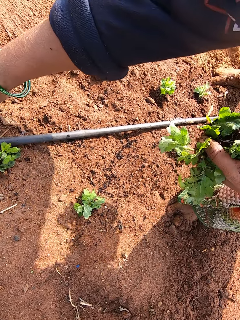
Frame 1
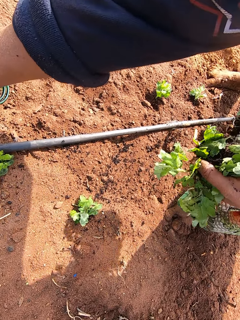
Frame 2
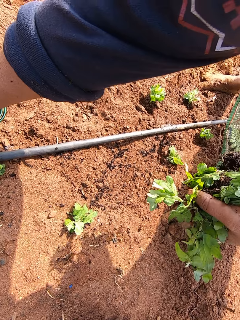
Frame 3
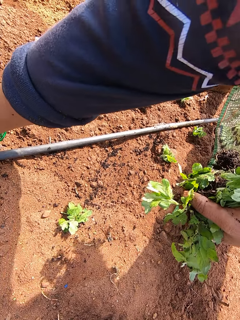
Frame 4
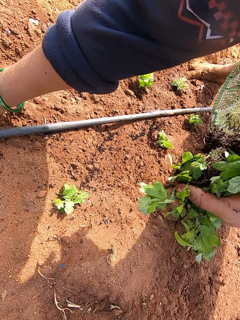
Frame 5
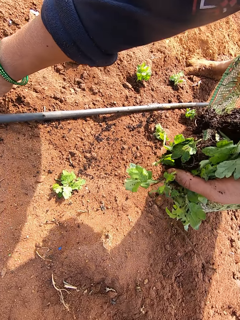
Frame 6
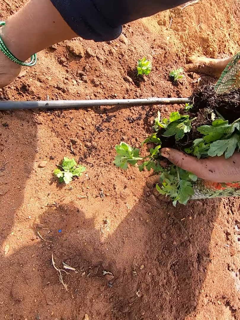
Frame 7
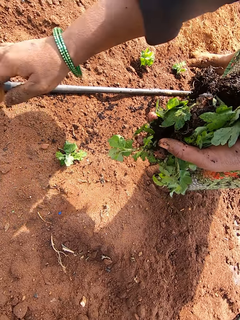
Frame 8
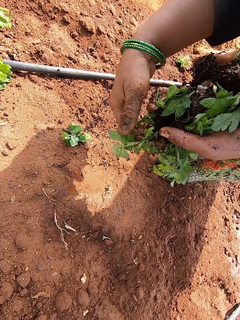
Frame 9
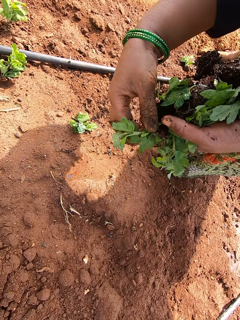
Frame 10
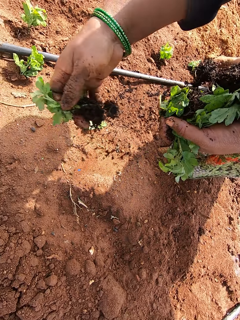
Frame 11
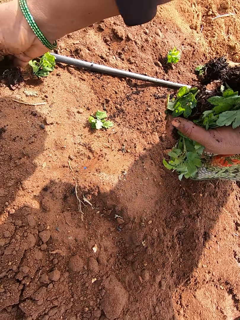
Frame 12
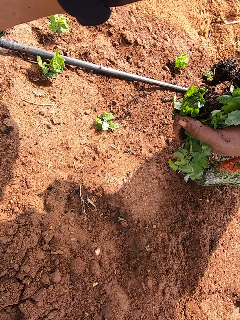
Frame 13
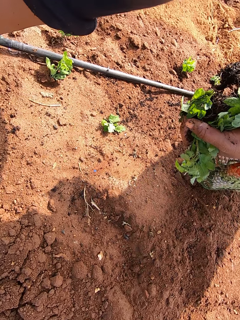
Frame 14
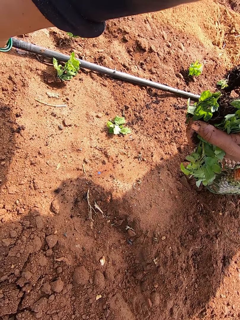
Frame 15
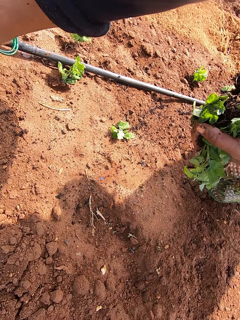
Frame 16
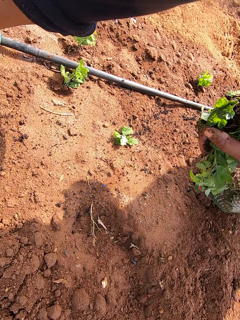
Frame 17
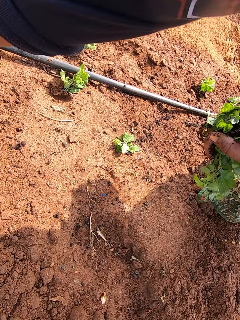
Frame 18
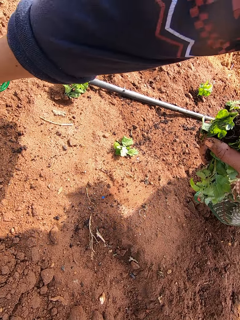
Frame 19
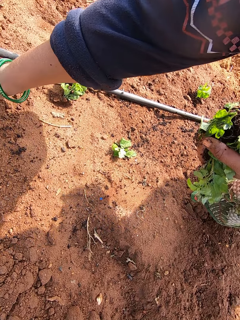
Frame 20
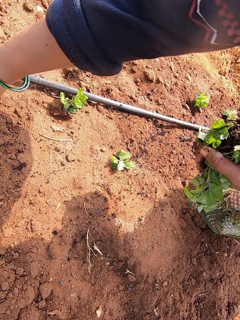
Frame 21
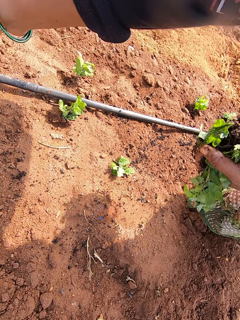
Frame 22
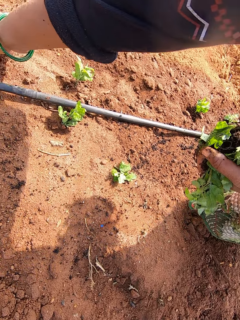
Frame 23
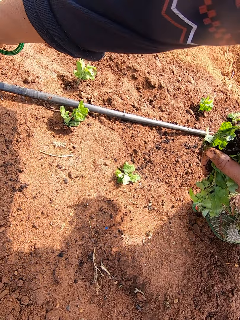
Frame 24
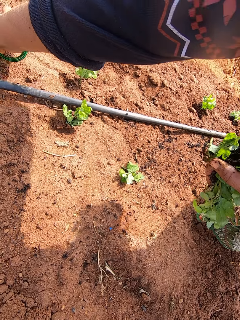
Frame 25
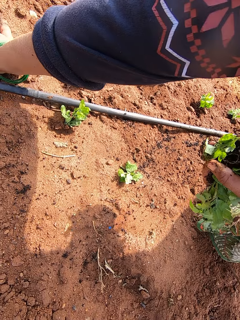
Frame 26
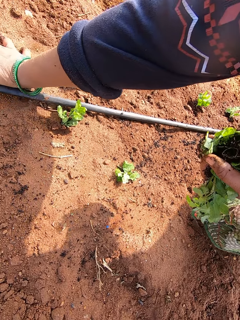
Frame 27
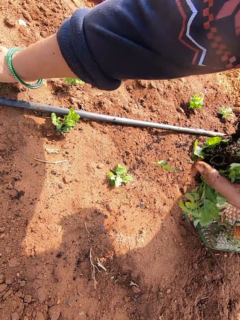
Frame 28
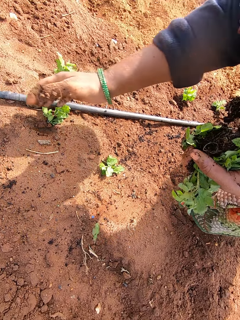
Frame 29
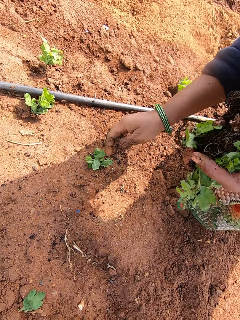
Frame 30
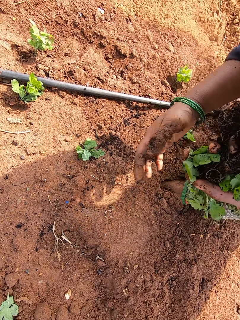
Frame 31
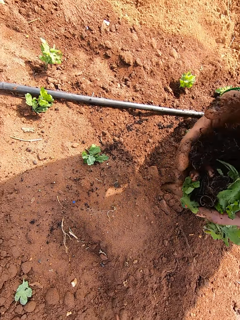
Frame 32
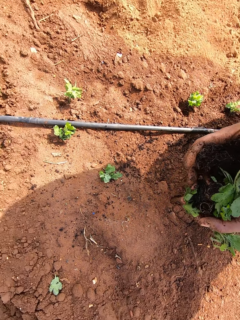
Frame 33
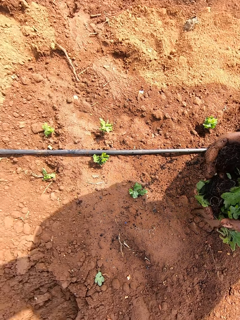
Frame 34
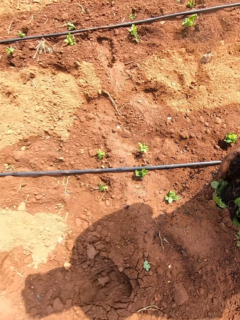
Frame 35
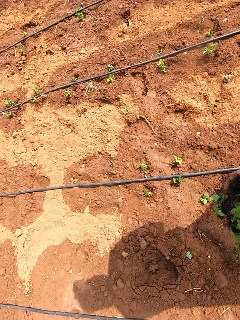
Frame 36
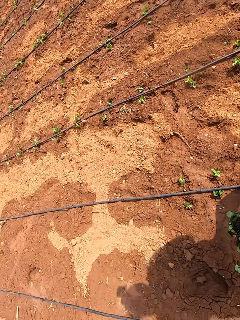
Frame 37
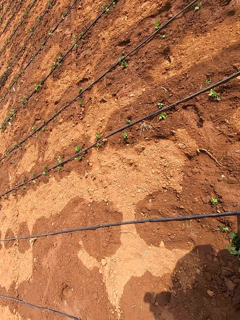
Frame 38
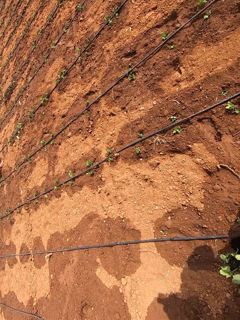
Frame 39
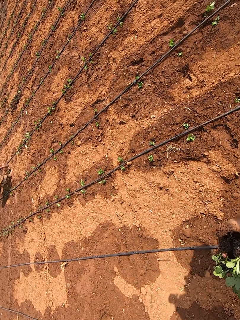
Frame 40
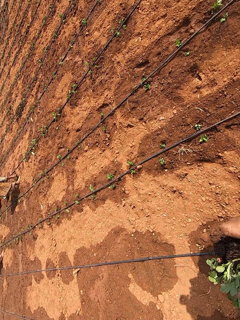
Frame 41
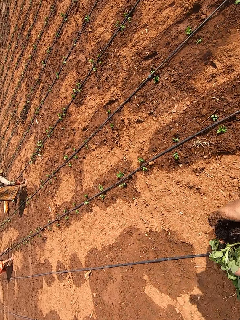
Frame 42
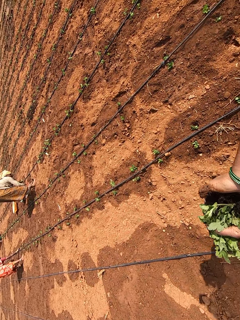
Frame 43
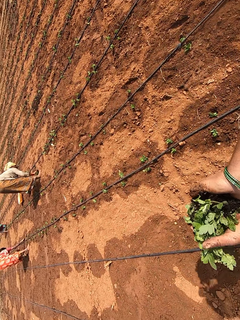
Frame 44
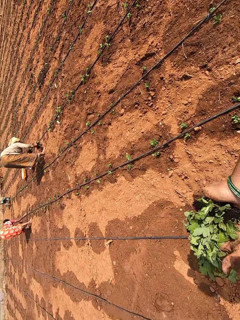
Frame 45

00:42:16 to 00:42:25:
The camera wearer plants the seedling on the soil. She removes the vegetable from her left hand with her right hand. She plants the vegetable on the ground with her right hand. She holds the vegetables with both hands. She walks on the farm.

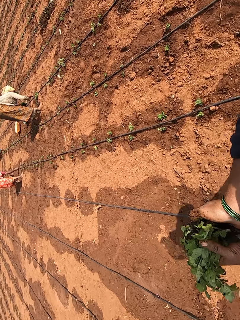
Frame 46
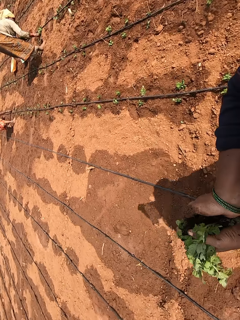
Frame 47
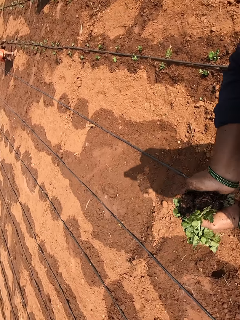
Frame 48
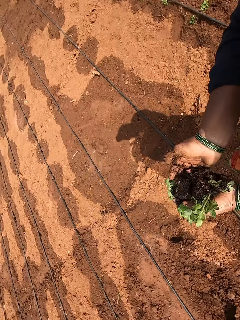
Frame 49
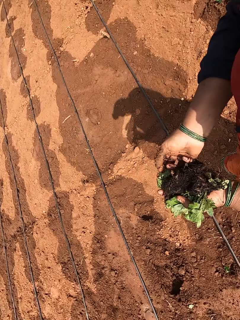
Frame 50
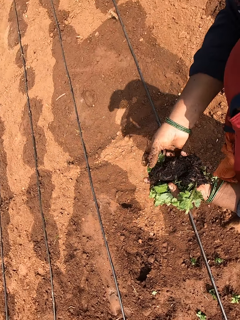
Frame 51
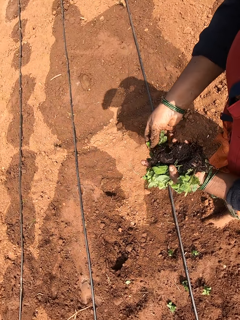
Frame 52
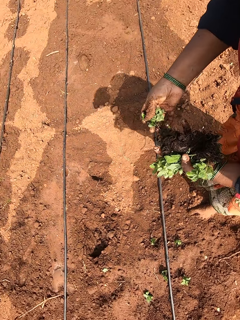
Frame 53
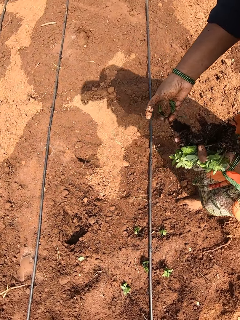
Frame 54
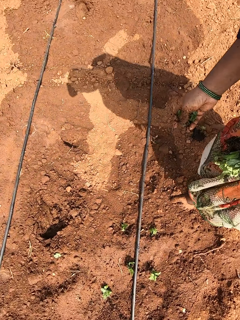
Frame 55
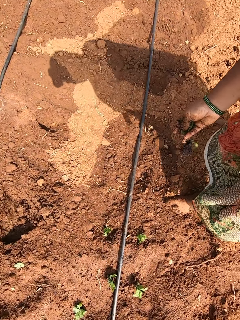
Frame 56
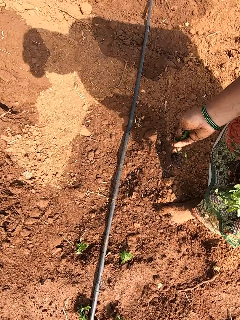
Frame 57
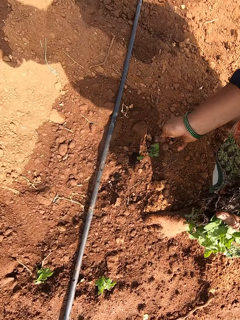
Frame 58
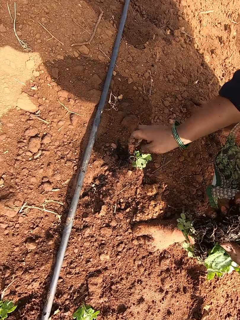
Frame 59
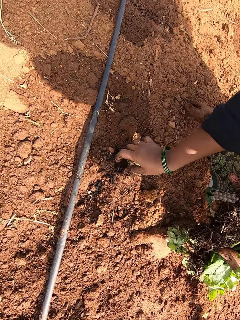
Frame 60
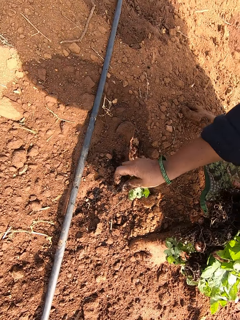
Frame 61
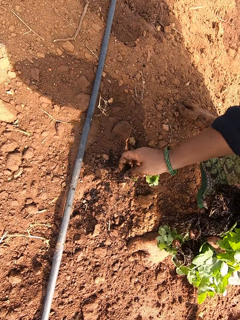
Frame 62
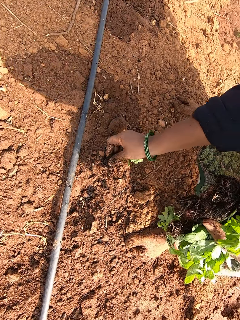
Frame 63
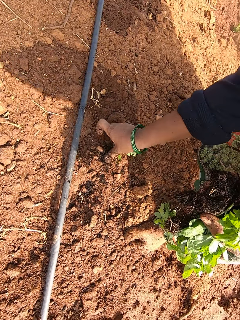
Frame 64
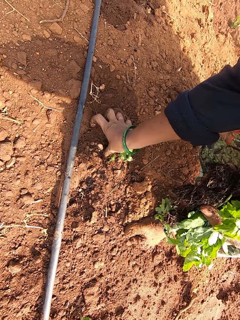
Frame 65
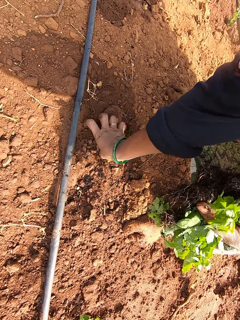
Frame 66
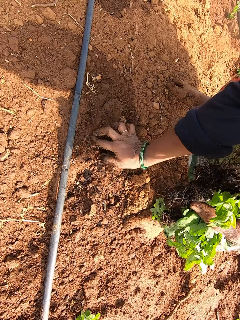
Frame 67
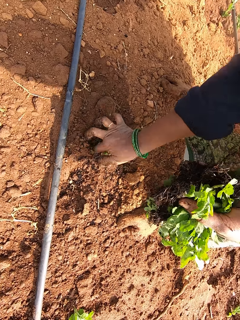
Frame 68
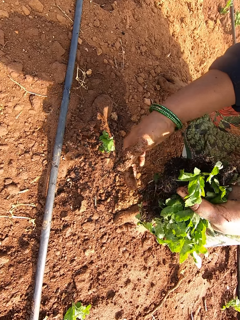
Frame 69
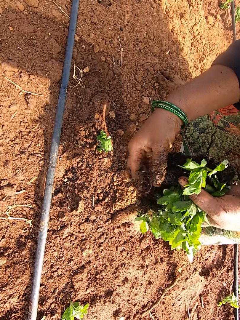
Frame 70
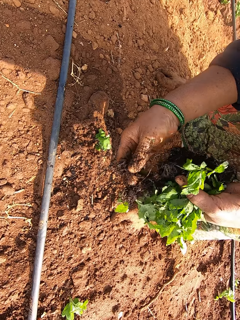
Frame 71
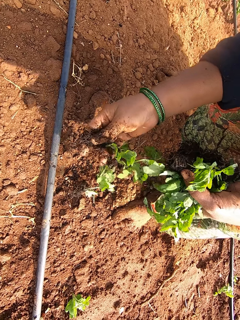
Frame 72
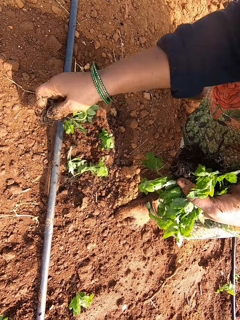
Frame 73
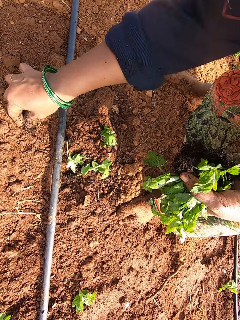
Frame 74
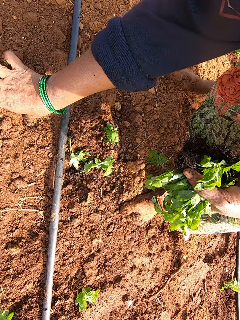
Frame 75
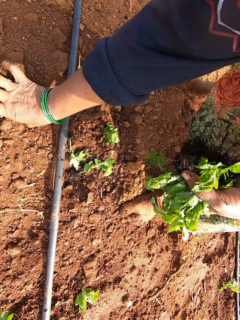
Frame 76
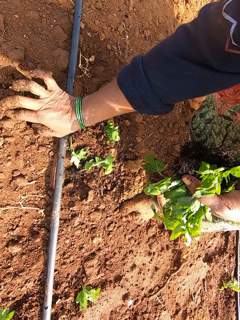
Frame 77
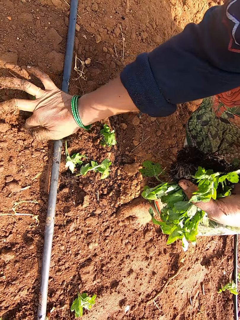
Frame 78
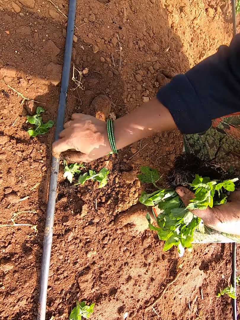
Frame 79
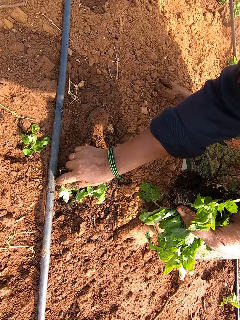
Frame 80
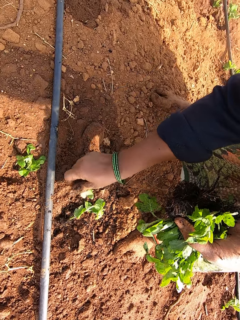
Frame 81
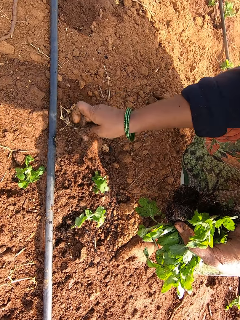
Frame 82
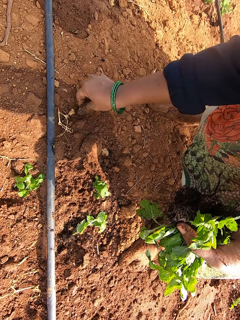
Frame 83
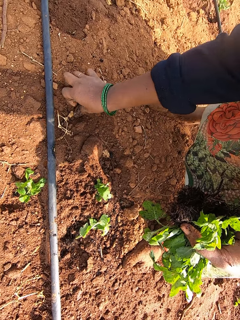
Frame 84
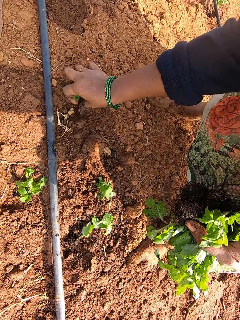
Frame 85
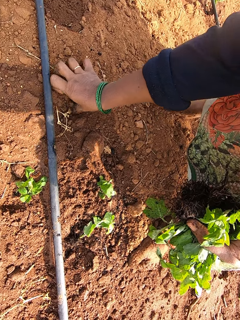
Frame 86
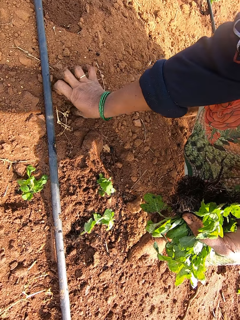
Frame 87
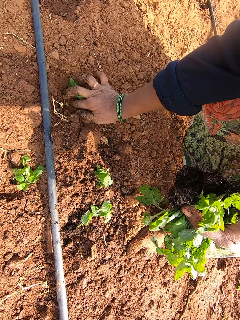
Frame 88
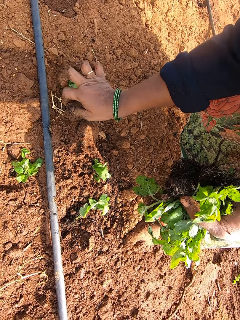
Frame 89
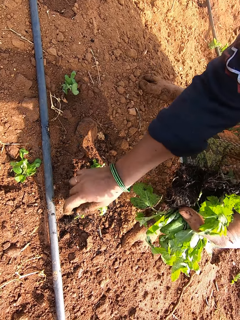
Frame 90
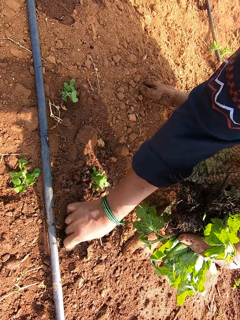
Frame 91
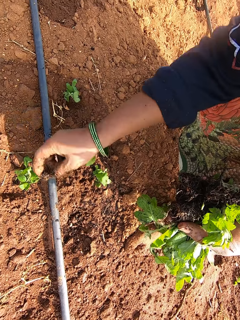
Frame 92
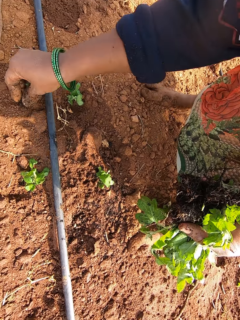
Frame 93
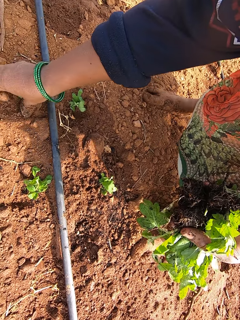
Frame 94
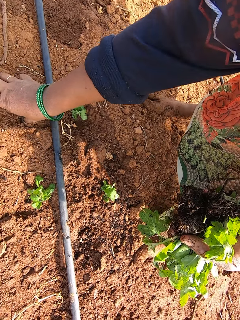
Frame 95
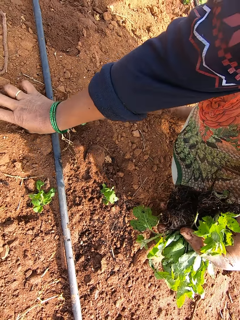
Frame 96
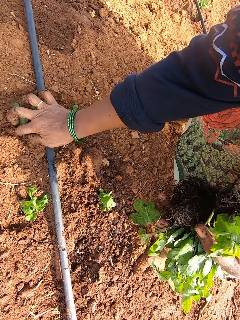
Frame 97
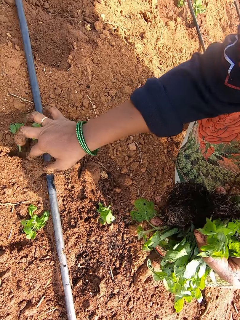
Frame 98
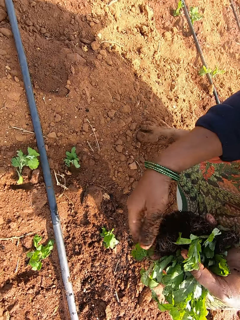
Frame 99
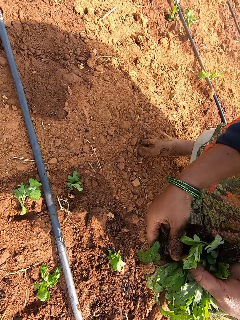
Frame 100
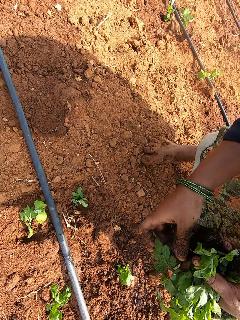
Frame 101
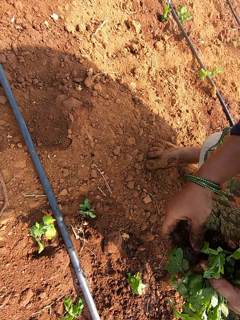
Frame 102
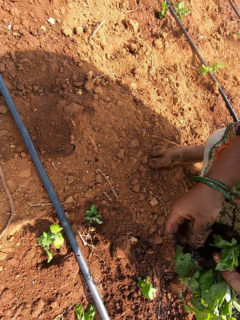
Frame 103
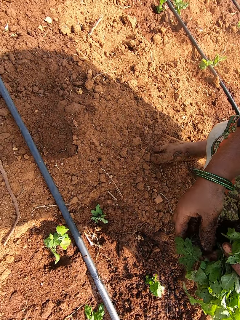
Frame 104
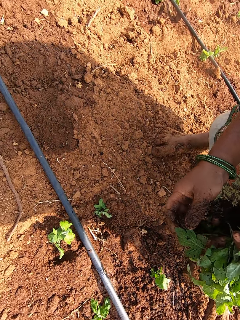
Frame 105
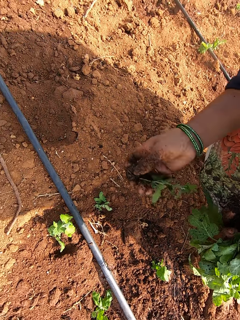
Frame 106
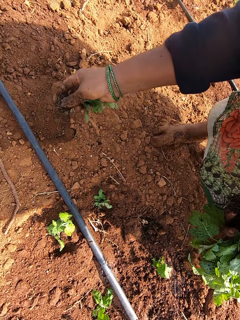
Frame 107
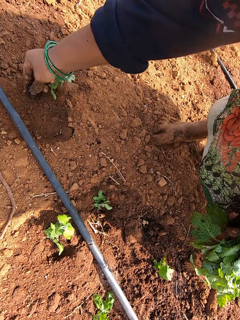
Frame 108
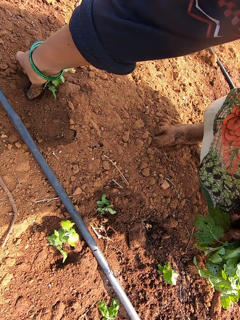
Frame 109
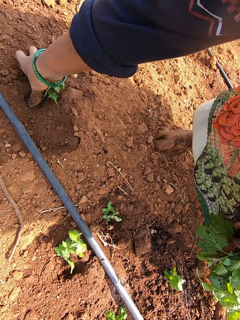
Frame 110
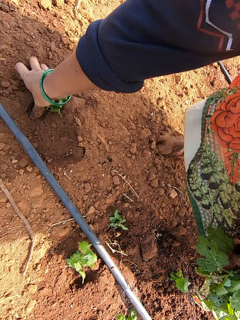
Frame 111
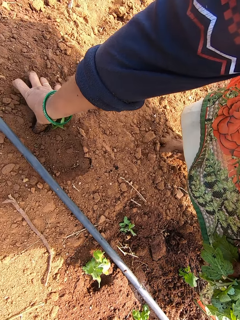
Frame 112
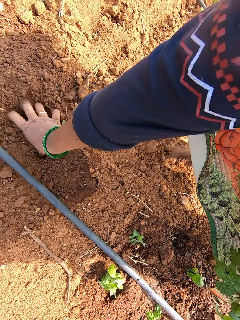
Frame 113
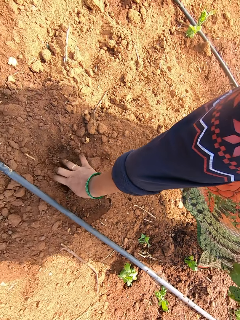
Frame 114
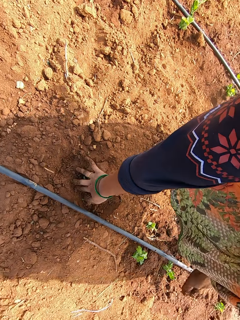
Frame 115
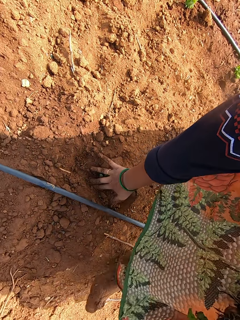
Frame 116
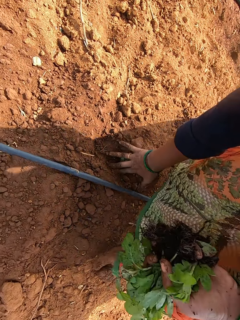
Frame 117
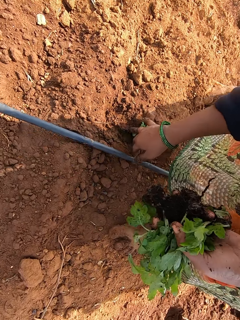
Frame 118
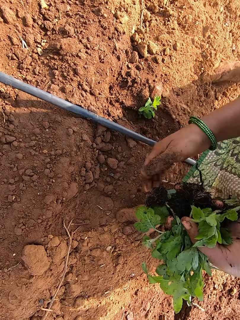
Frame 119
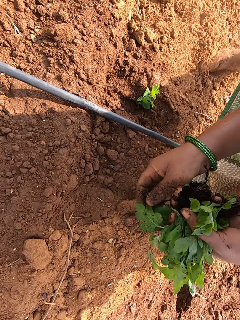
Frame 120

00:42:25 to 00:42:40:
The camera wearer removes the vegetable from her left hand with her right hand. She drops the vegetable on the ground with her right hand. She picks the vegetable from the ground with her right hand. She plants the vegetable on the ground with her right hand. She removes the vegetable from her left hand with her right hand. She plants the vegetable on the ground with her right hand. She picks the vegetable from the ground with her right hand. She plants the vegetable on the ground with her right hand. She picks the vegetable from the ground with her right hand. She plants the vegetable on the ground with her right hand. She removes the vegetable from her left hand with her right hand. She plants the vegetable on the ground with her right hand.
